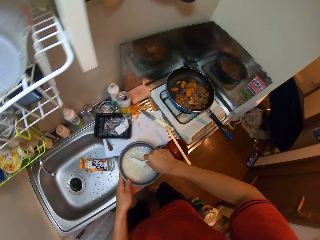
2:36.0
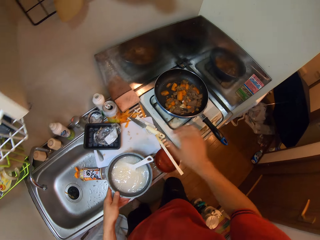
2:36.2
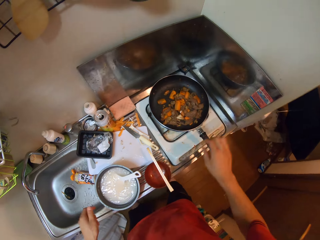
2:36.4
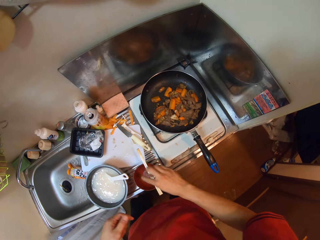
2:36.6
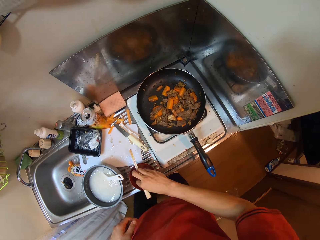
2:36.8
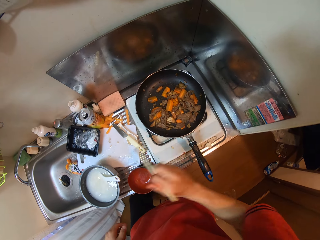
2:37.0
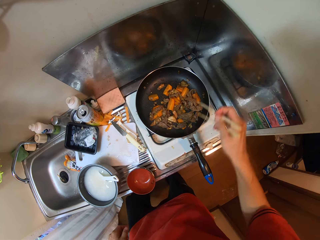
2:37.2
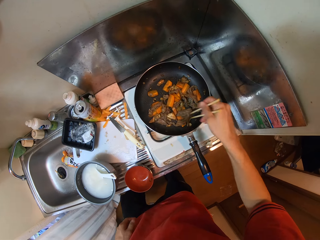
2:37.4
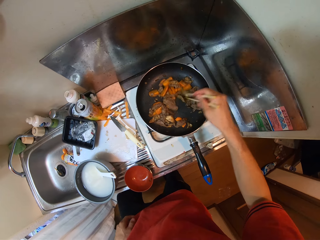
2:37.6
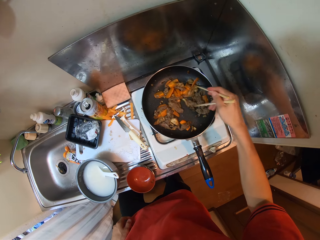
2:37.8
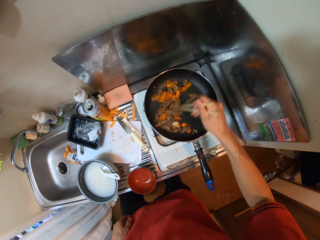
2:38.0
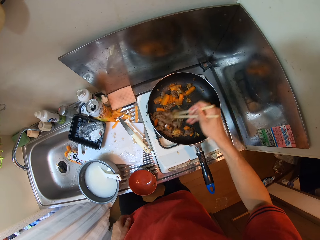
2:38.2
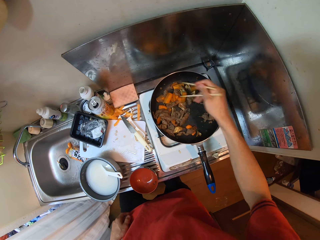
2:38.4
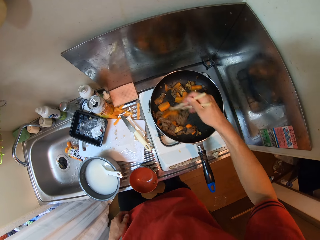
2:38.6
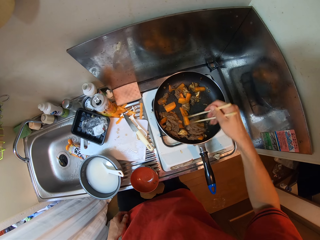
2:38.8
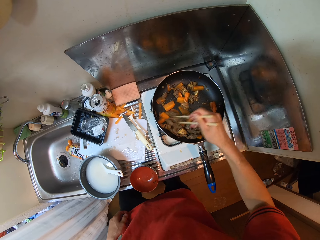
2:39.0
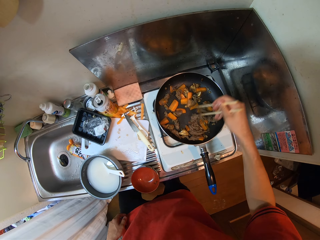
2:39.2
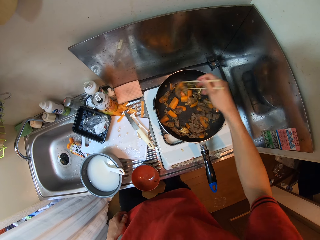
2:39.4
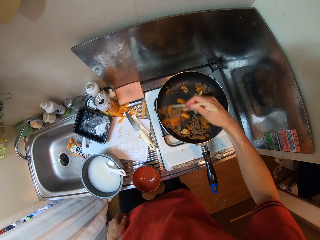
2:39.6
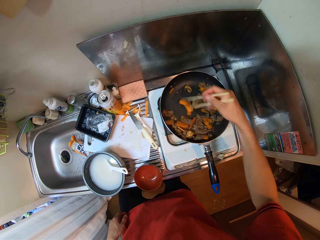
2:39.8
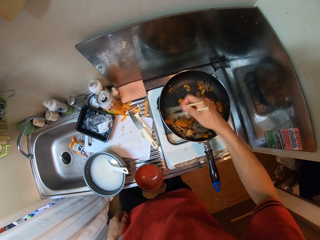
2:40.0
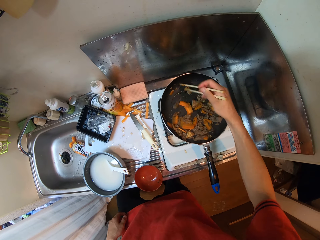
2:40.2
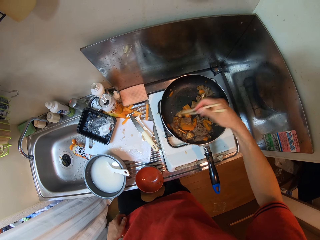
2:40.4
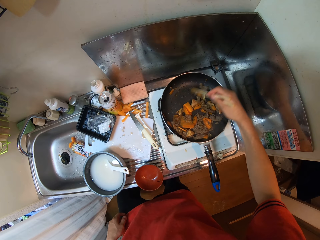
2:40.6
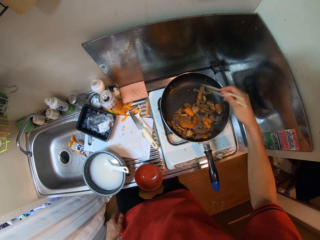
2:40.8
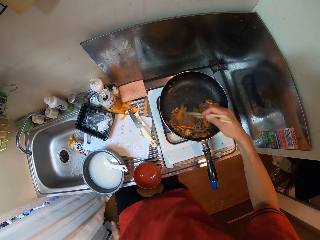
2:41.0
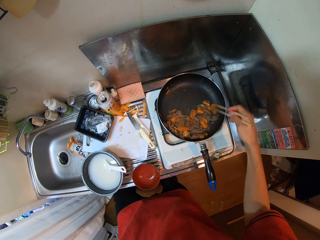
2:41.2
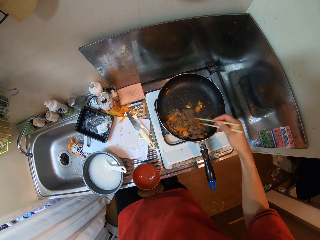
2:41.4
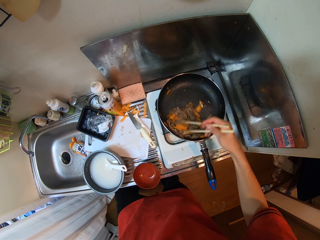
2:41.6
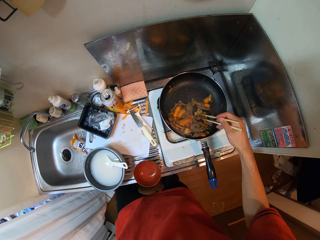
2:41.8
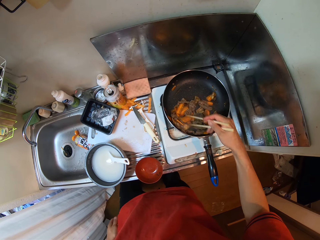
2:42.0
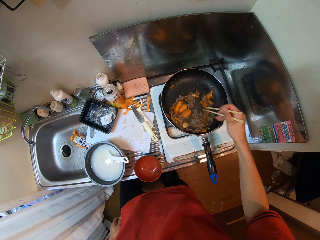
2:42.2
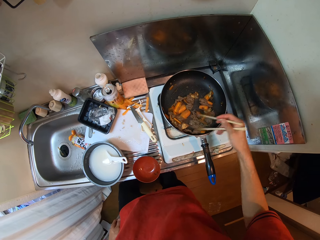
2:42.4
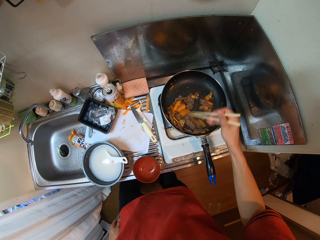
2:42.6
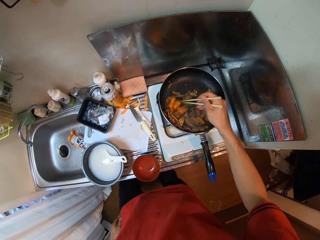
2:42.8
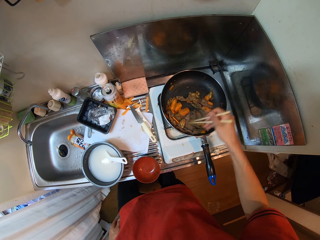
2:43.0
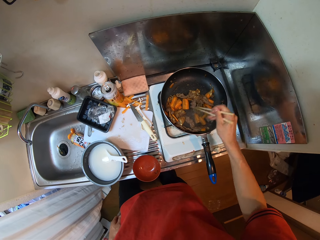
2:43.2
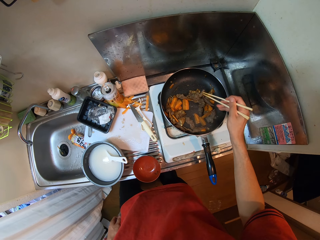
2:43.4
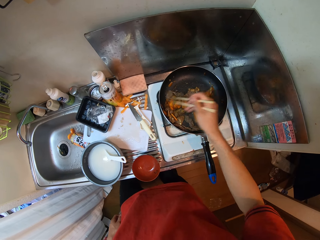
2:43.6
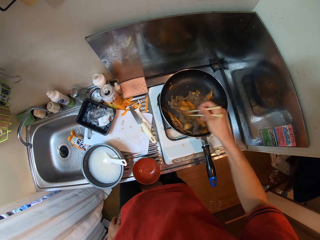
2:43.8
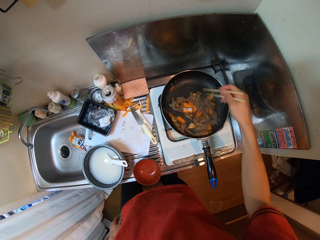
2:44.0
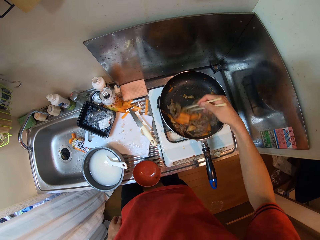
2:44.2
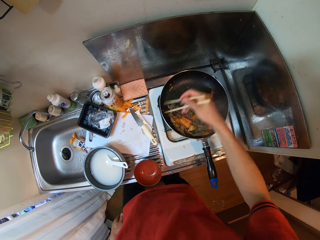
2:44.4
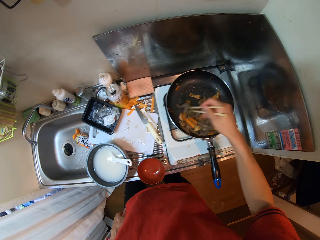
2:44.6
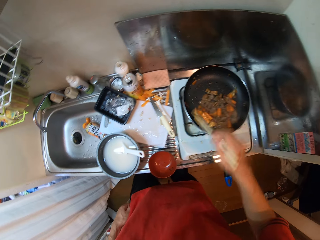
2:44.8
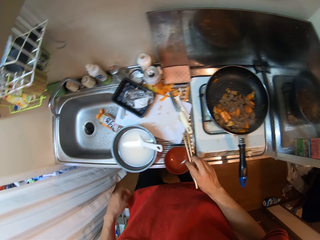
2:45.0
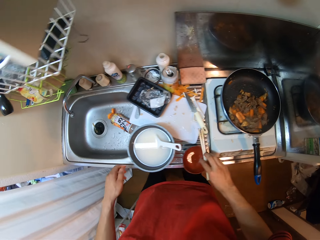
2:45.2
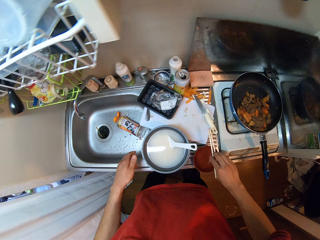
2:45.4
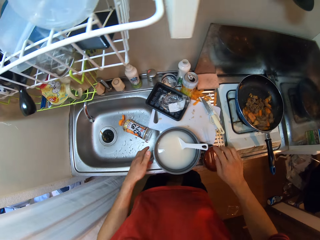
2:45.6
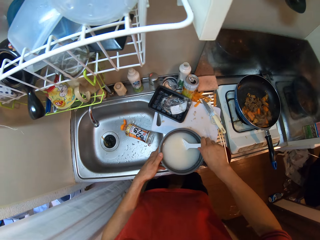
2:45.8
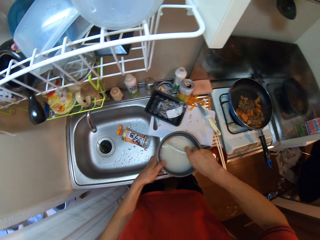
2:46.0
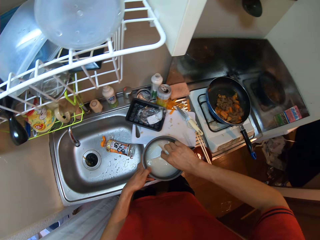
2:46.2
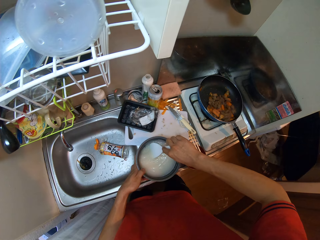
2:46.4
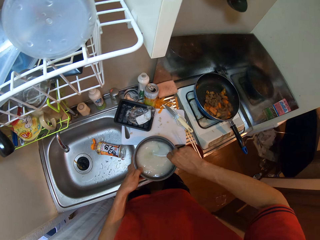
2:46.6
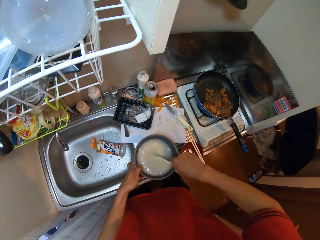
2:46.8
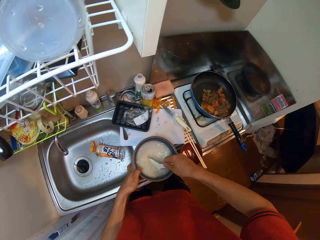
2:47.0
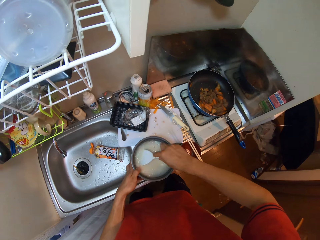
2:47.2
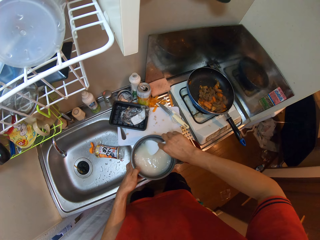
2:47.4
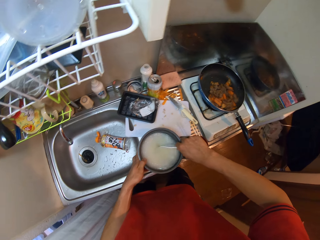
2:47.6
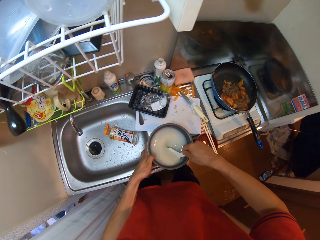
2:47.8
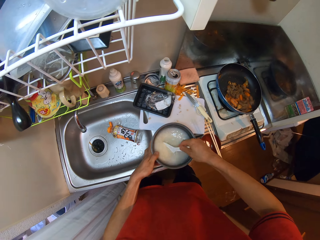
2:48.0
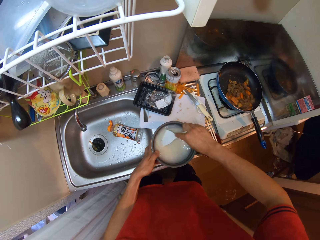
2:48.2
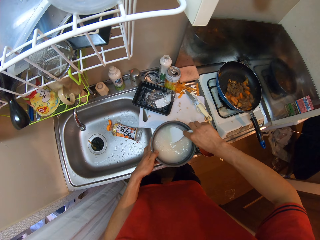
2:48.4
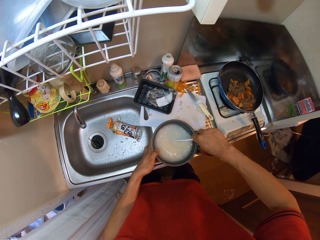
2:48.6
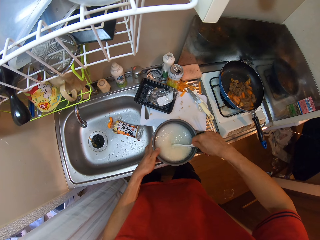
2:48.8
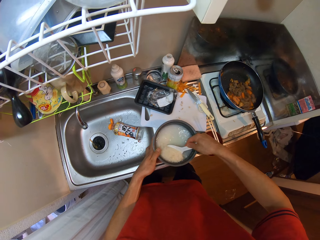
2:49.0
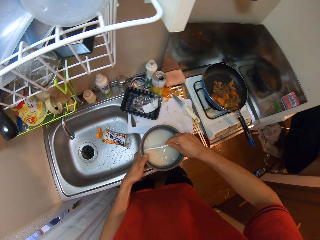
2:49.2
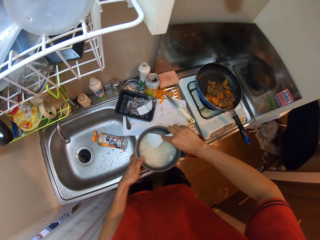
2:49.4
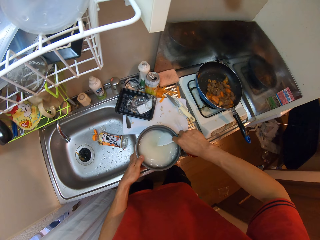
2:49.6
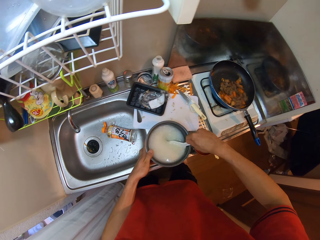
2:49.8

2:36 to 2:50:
The camera wearer picks up the chopsticks on the bowl on the sink. They stir the tomatoes and the meats in the frypan with the chopsticks. They drop the chopsticks on the bowl on the sink. They touch the pot. They stir the rice in the pot with the spoon.

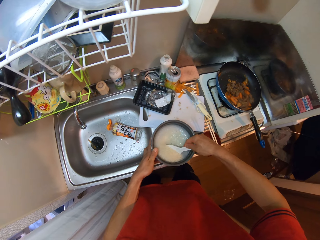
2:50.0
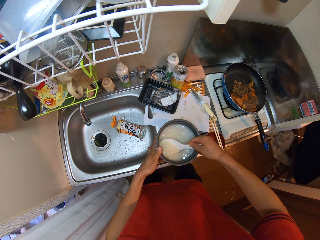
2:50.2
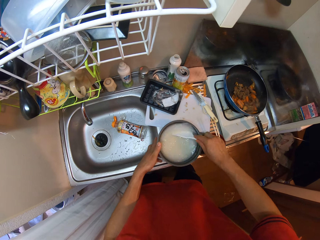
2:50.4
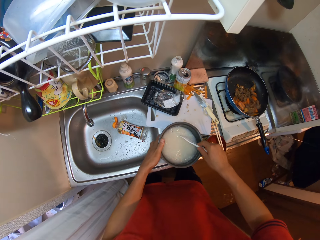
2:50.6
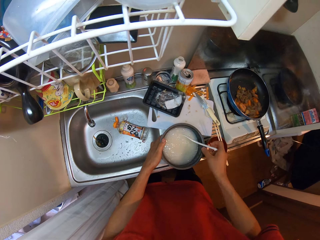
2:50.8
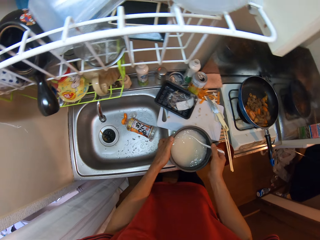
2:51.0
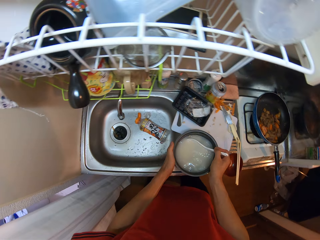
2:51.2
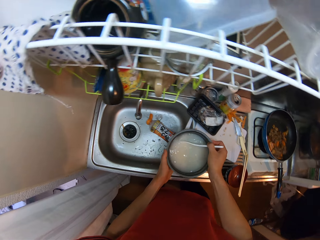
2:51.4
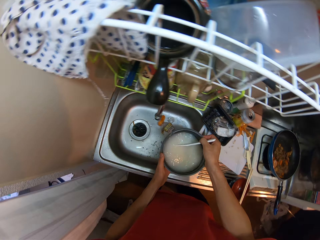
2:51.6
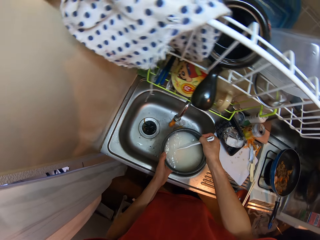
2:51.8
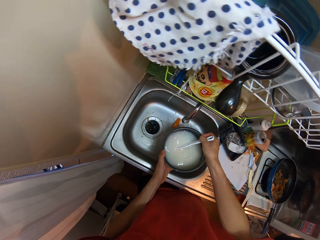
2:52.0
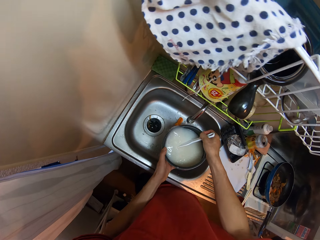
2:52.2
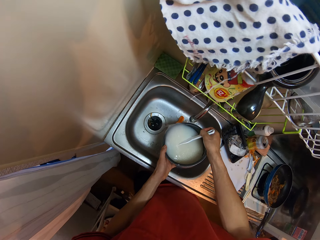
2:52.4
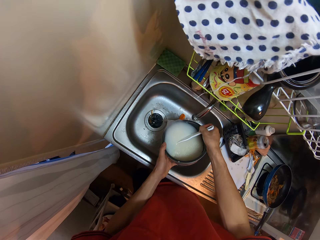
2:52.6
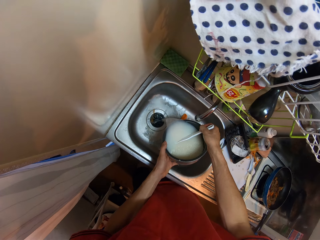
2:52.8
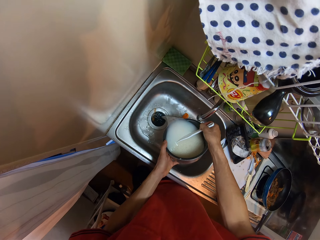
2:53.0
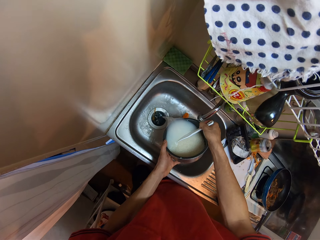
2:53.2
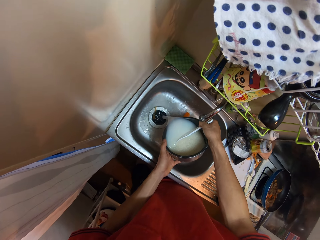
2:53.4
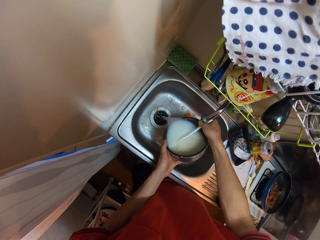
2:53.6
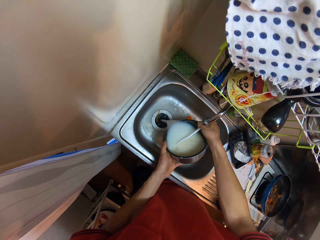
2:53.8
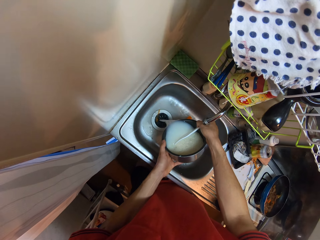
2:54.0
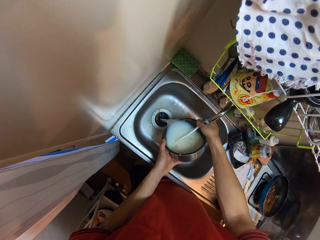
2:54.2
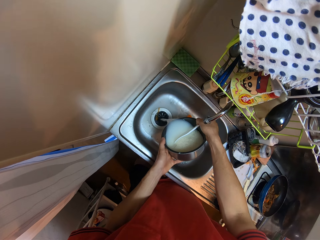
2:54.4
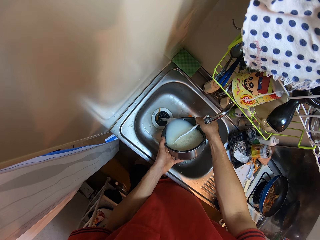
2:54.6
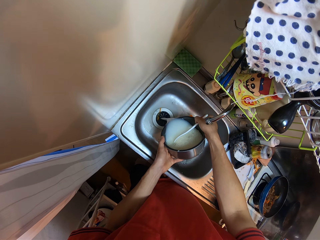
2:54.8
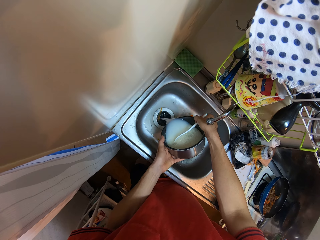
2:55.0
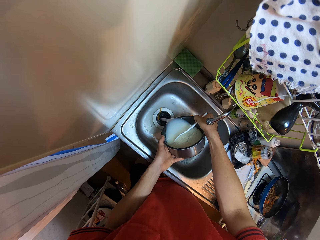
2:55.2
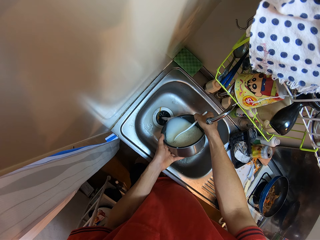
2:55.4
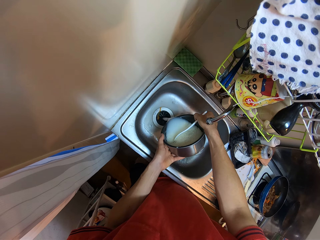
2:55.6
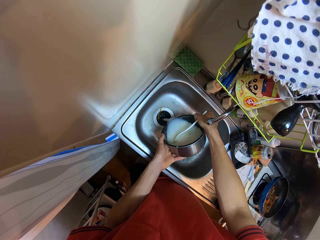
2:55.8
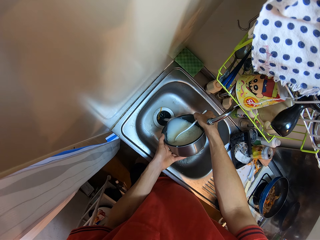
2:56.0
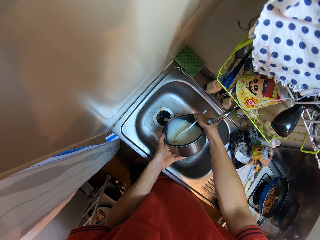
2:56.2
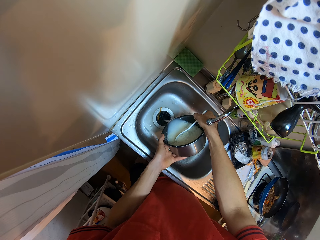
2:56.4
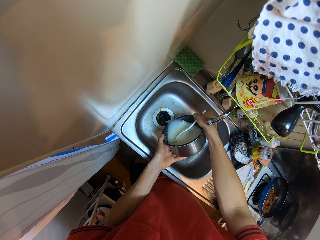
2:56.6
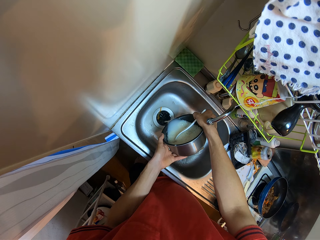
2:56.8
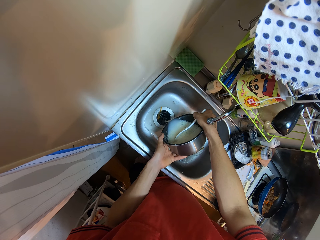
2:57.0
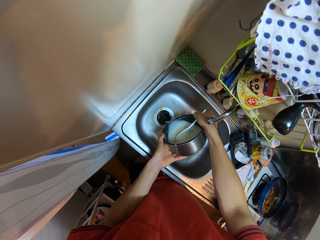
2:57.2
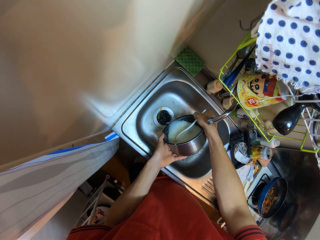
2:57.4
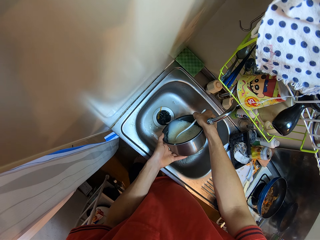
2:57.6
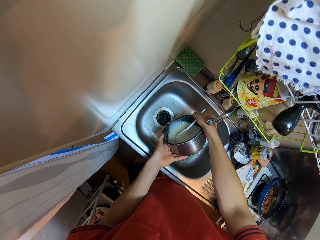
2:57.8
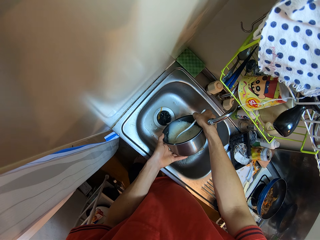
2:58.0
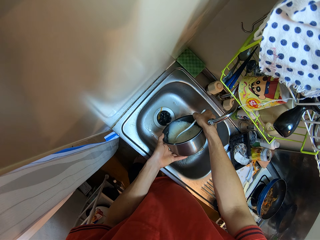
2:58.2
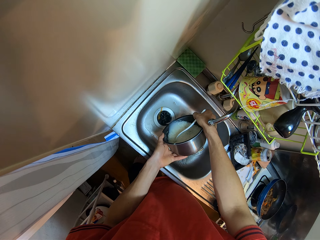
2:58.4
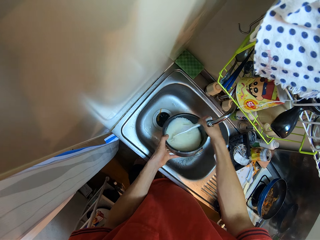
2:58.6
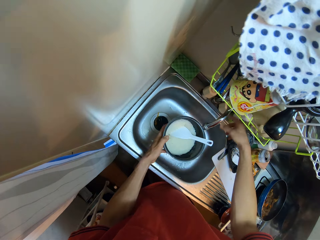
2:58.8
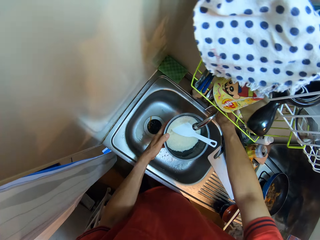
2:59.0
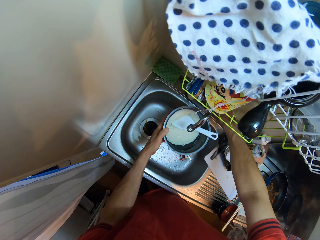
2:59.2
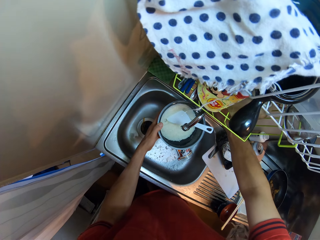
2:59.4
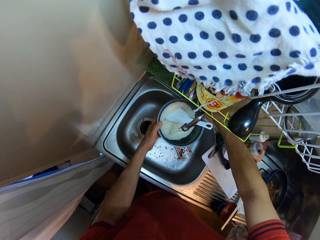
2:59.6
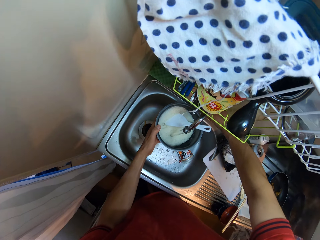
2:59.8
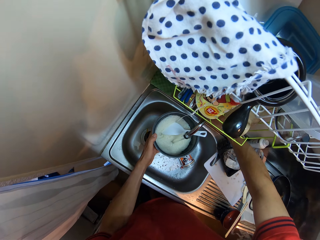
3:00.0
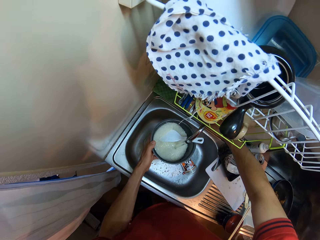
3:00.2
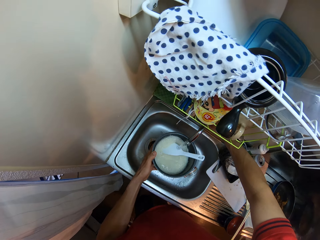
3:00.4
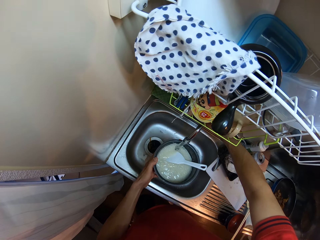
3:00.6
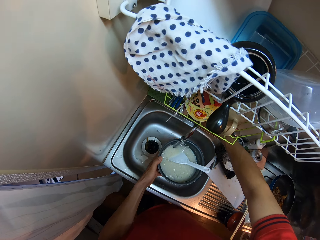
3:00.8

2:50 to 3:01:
The camera wearer lifts the pot on the sink with both hands. They drain the water in the pot into the sink. They open the tap and put water in the pot.
